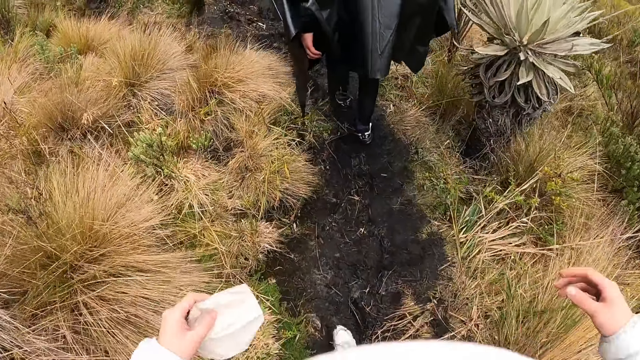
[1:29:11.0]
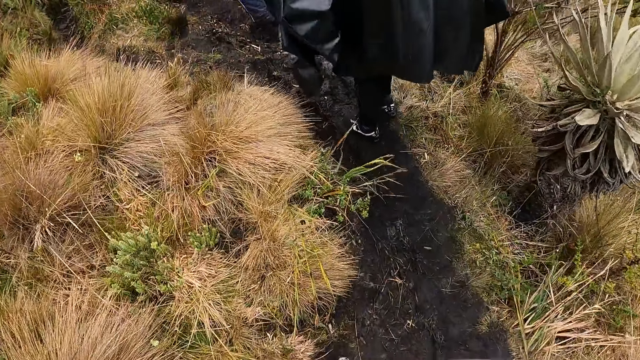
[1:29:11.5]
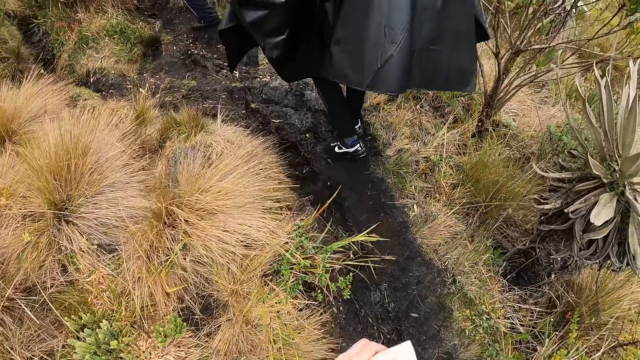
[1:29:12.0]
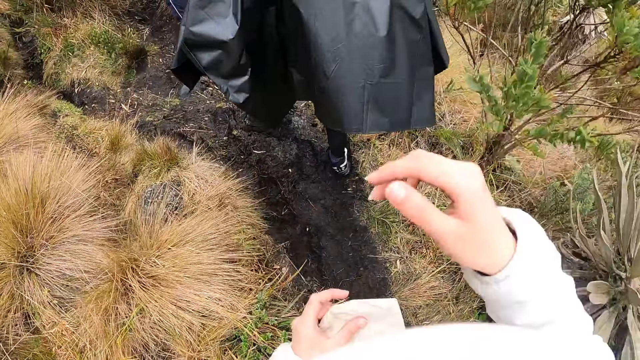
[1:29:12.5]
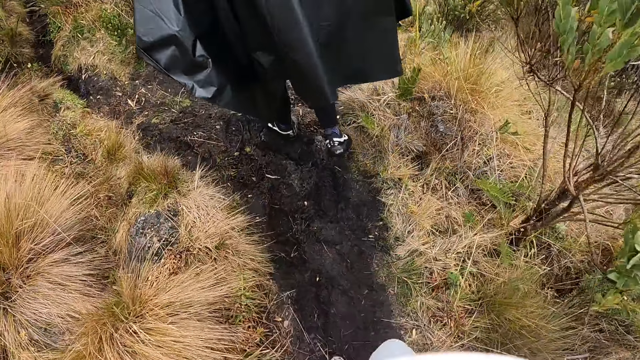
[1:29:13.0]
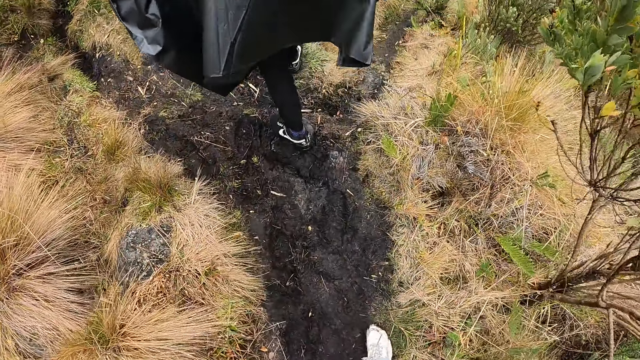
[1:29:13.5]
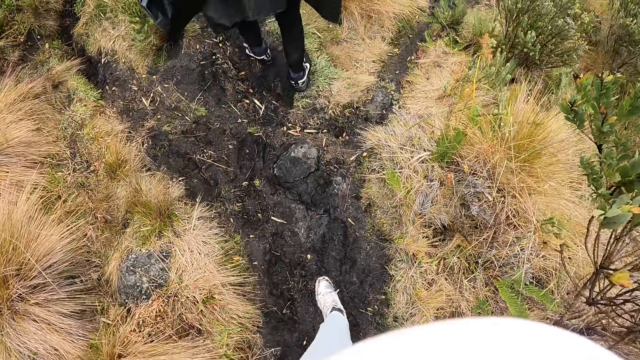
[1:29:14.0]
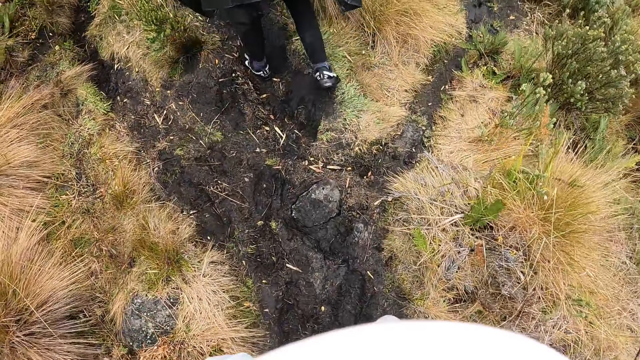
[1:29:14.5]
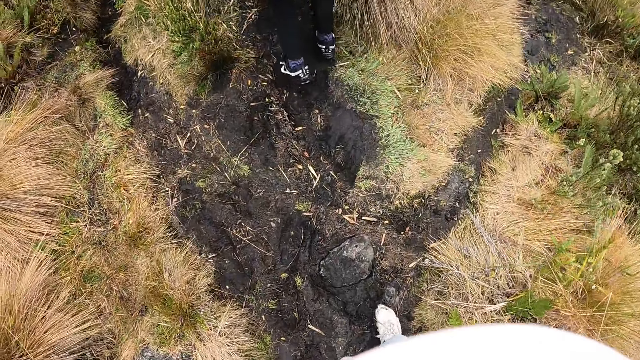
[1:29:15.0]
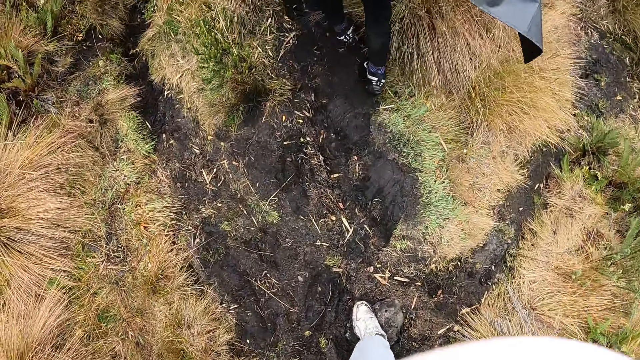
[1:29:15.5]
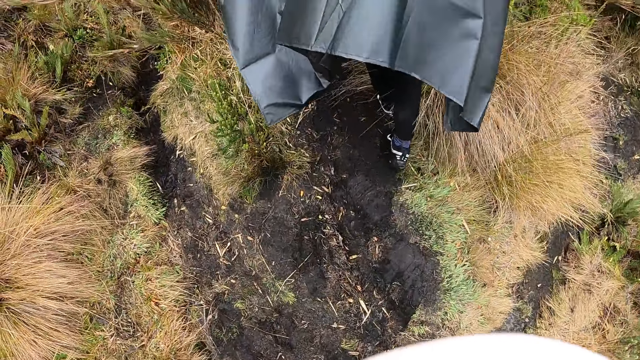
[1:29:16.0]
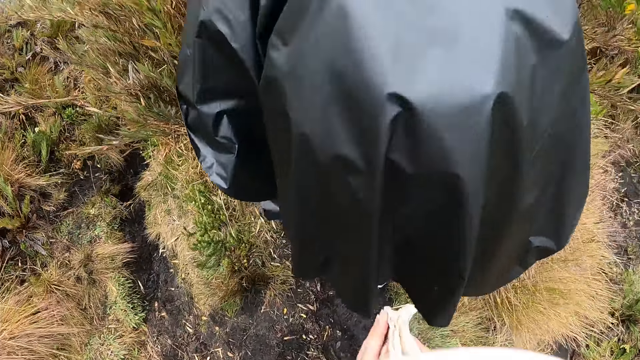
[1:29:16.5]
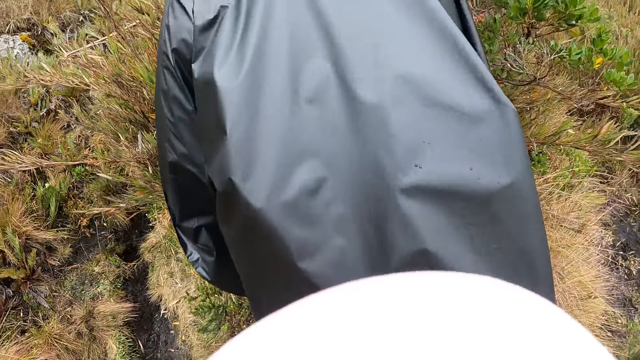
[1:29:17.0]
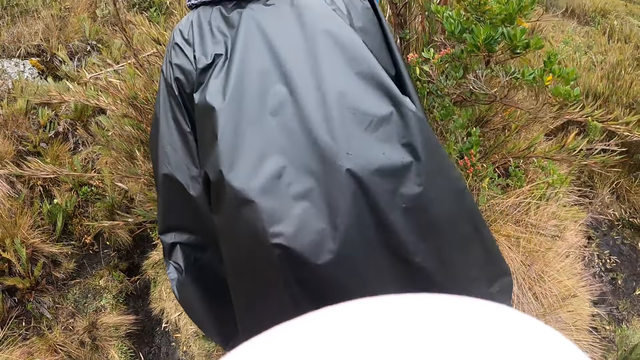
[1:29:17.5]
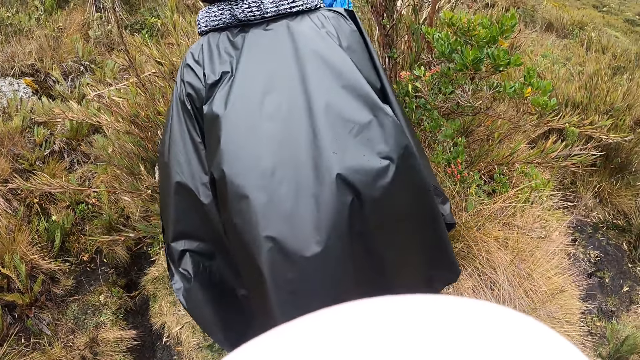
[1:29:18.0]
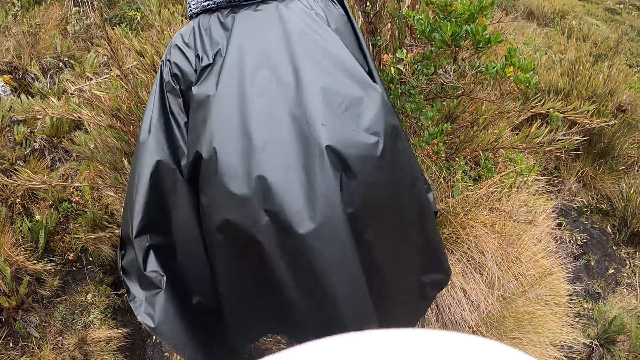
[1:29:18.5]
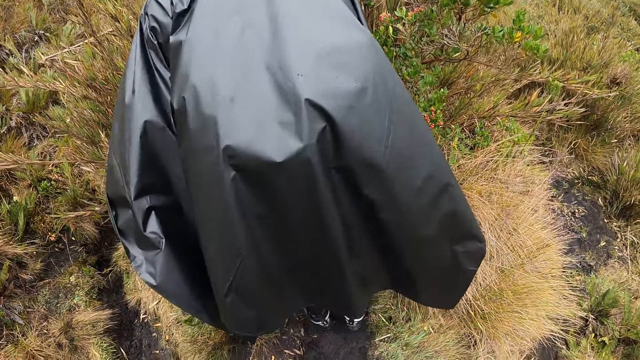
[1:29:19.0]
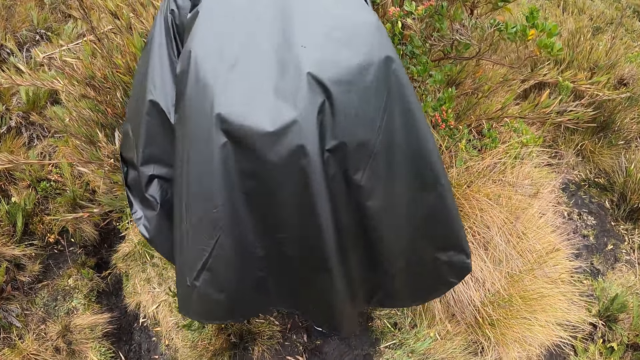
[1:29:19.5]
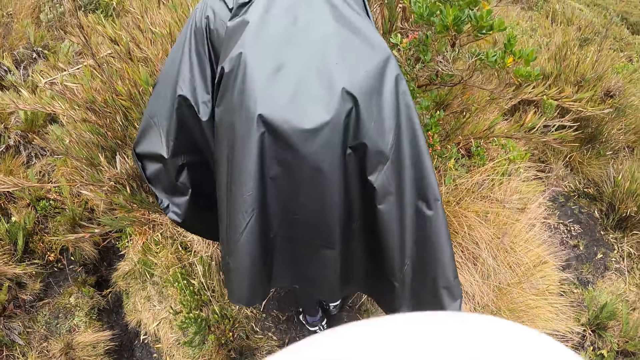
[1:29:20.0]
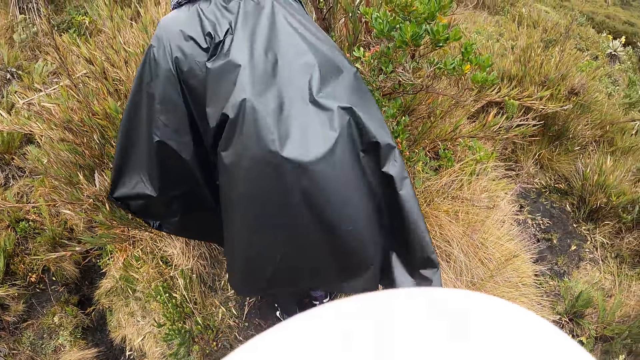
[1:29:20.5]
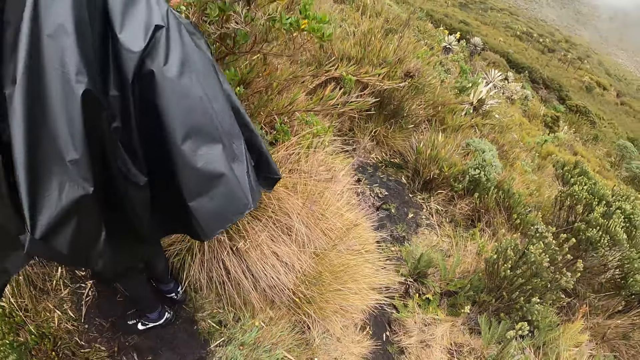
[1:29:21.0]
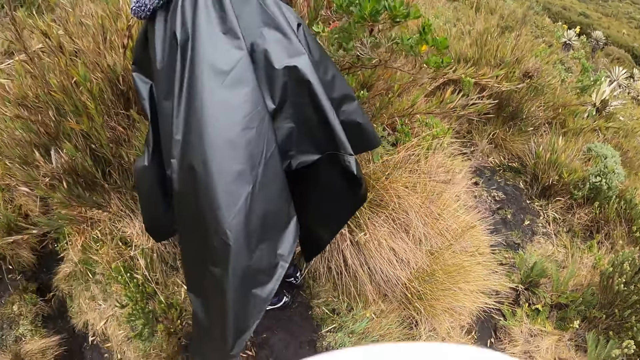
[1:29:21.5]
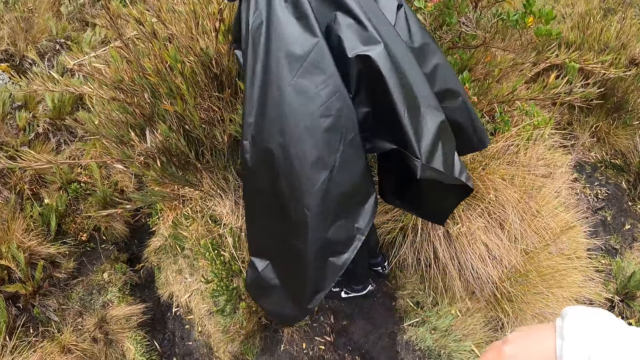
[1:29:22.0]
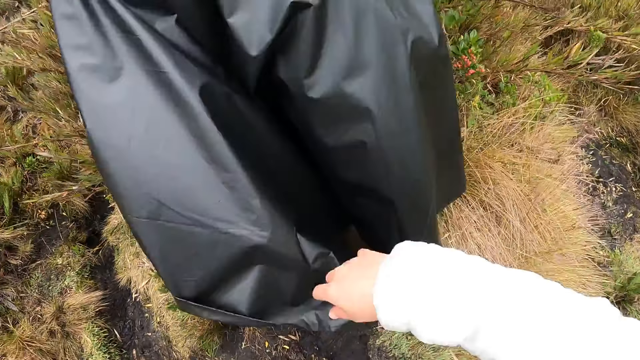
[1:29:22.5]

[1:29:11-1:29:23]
The camera wearer raises her right hand. She holds the paper with both hands.

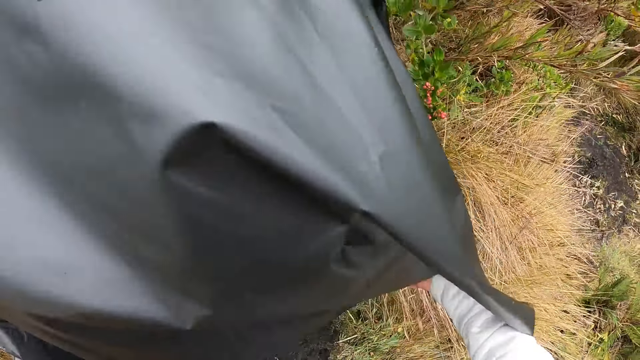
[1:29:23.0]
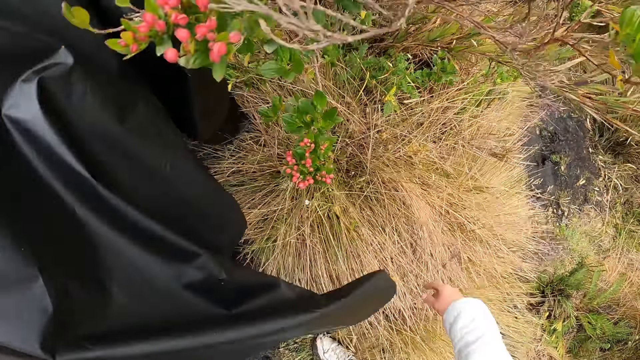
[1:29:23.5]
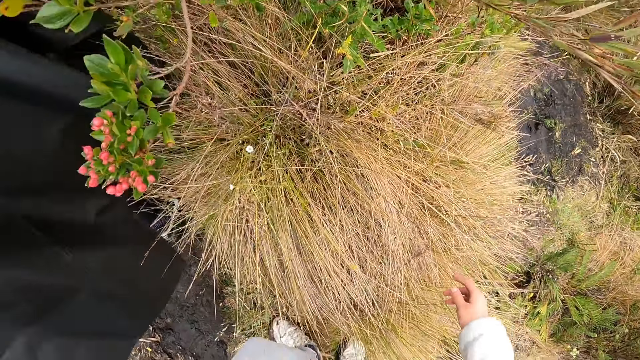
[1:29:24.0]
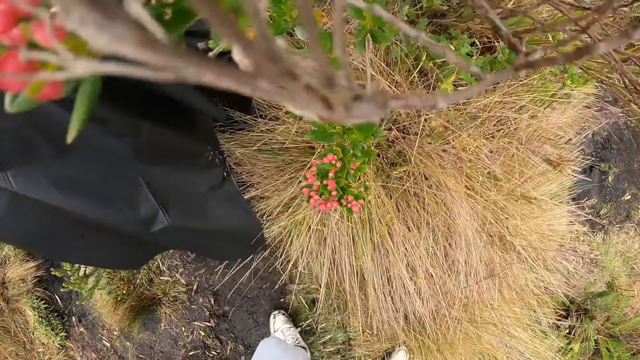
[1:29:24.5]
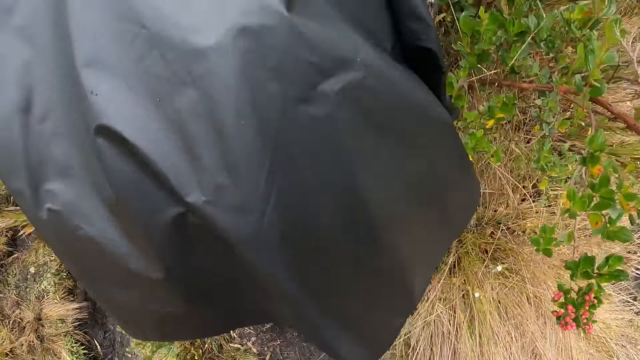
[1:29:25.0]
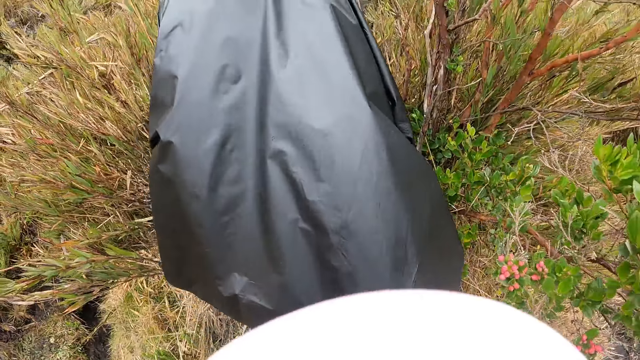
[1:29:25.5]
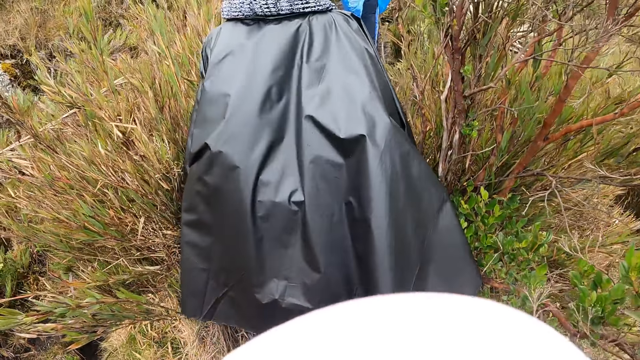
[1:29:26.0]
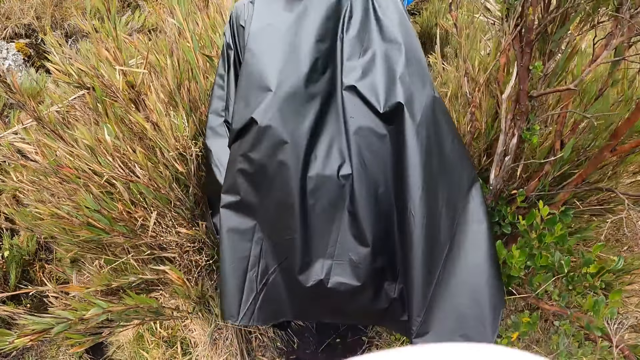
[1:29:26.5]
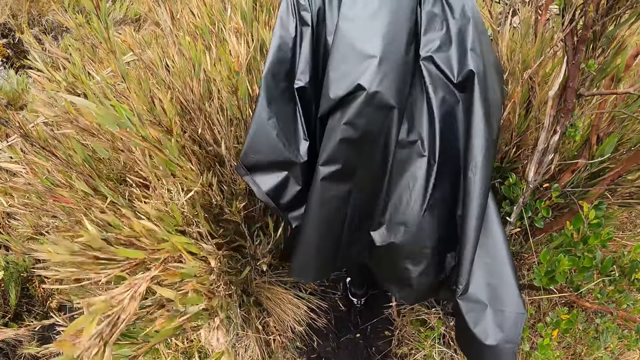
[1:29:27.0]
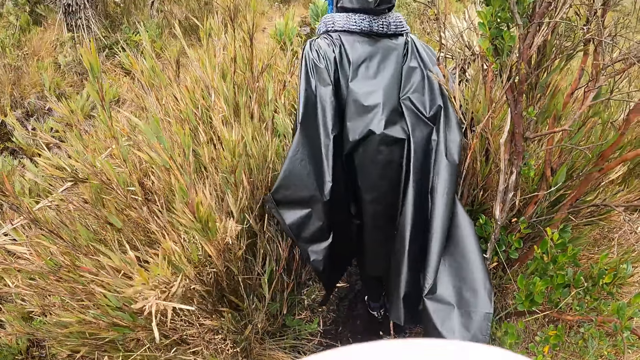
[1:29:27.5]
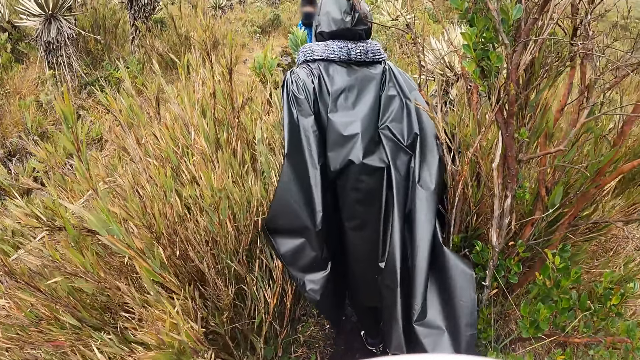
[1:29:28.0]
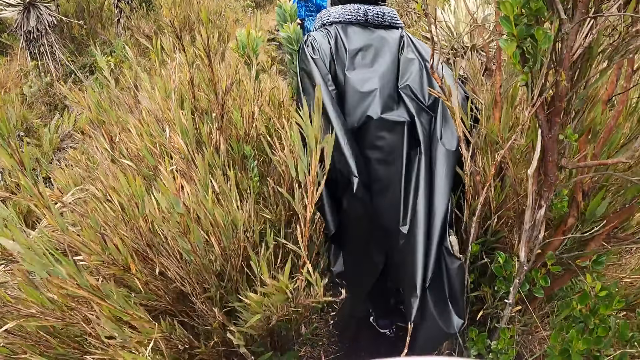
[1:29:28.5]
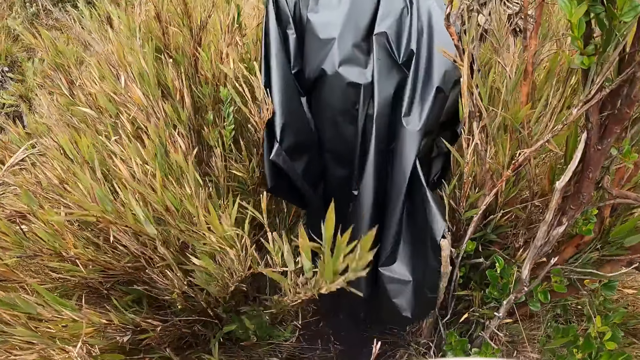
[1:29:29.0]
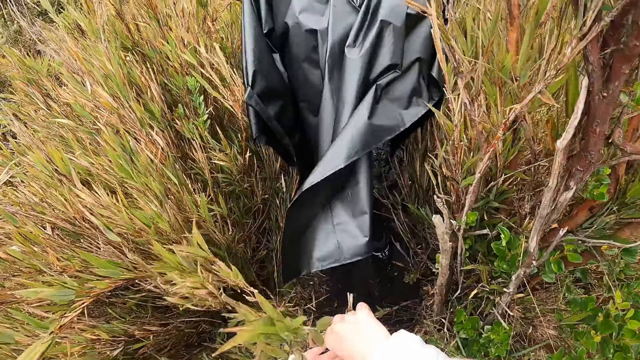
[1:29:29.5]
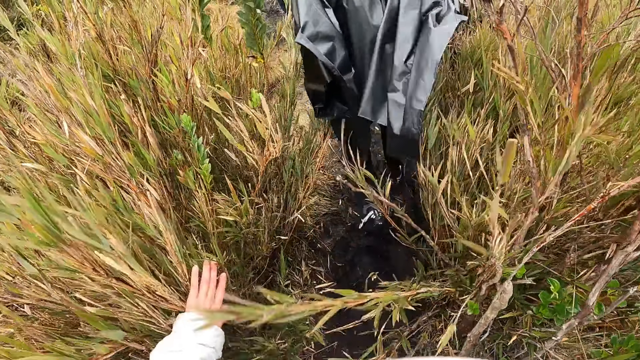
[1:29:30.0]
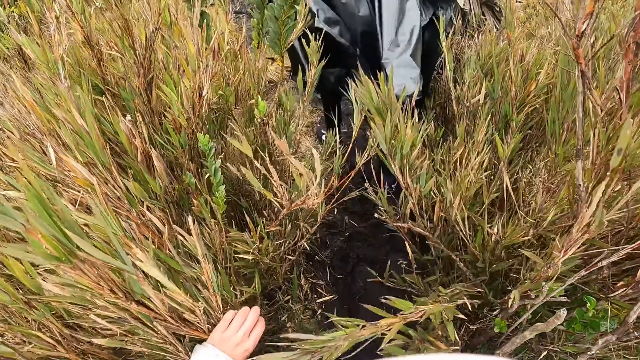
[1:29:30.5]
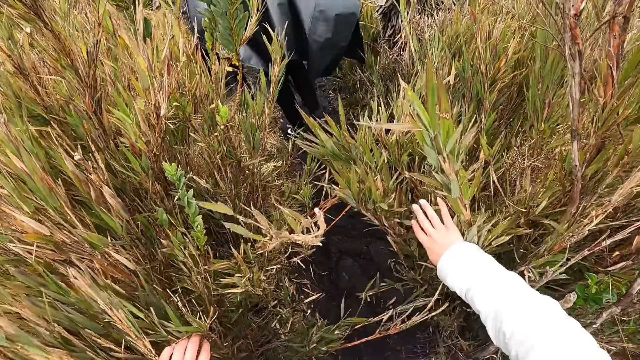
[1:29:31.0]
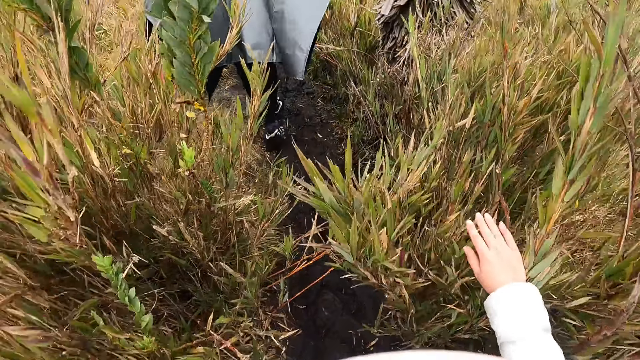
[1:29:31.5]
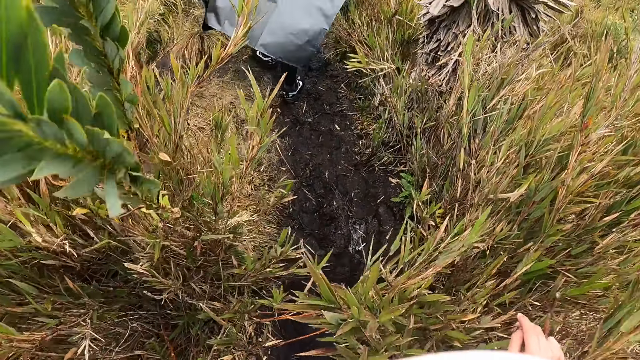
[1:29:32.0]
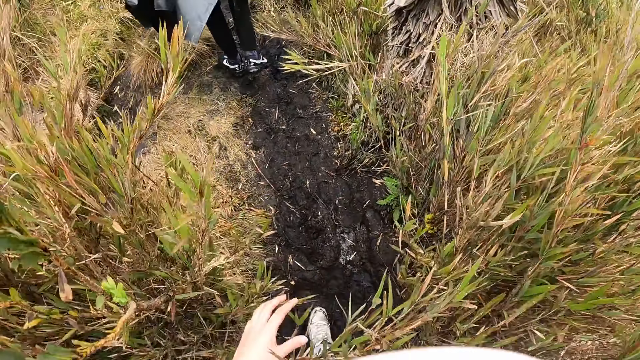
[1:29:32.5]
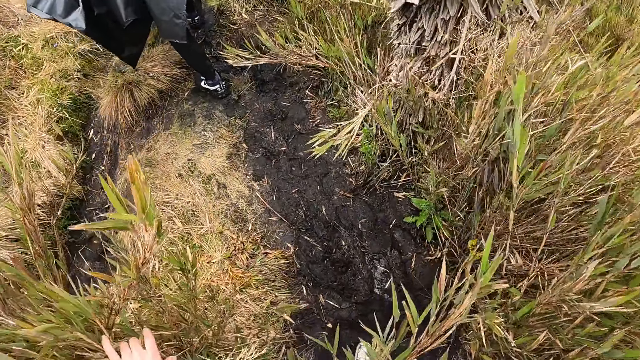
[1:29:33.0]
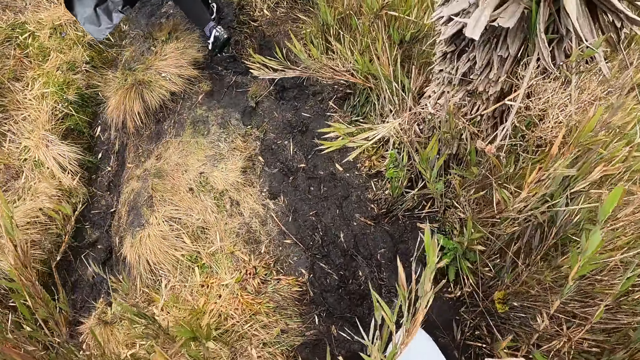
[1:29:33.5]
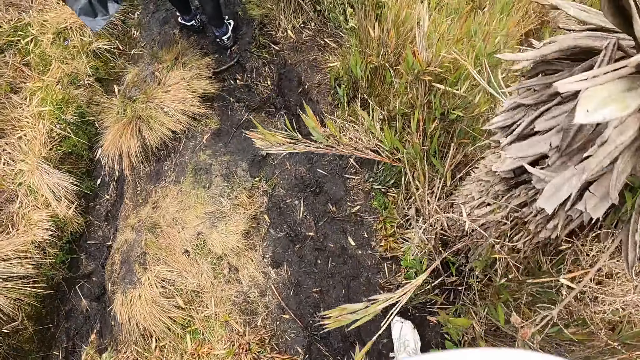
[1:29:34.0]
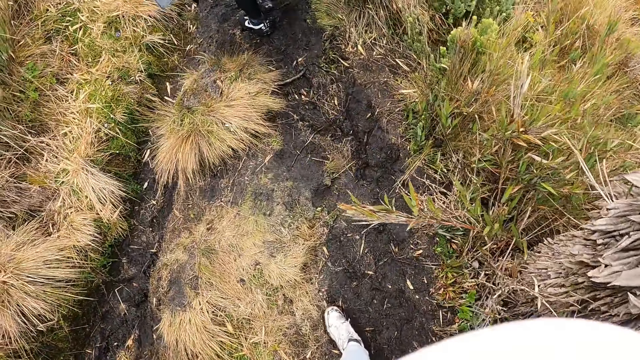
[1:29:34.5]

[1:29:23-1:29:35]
The camera wearer parts plants along the bush path with both hands.
